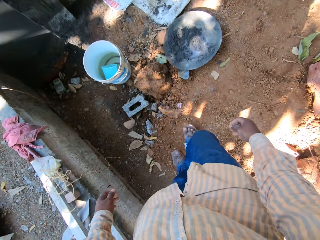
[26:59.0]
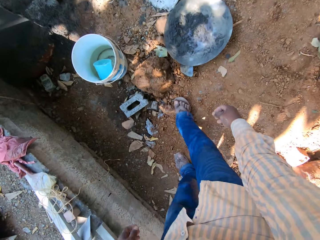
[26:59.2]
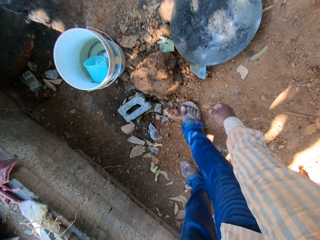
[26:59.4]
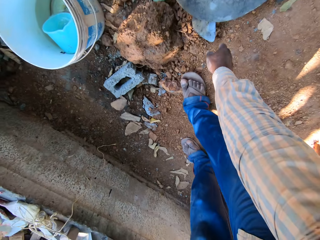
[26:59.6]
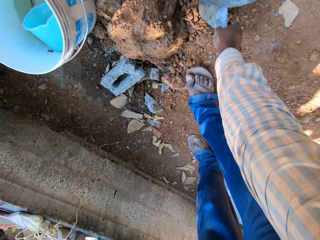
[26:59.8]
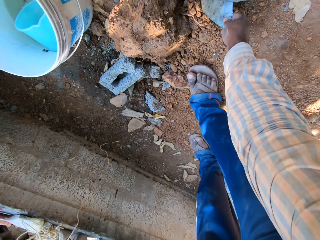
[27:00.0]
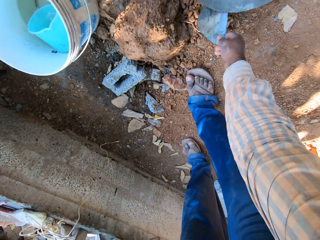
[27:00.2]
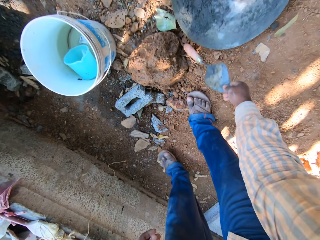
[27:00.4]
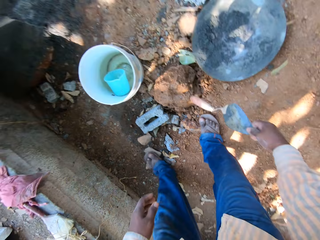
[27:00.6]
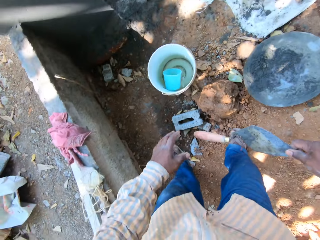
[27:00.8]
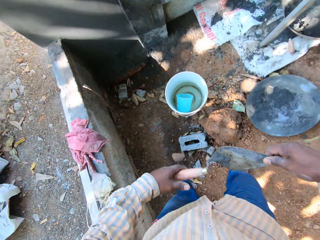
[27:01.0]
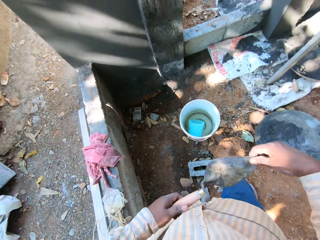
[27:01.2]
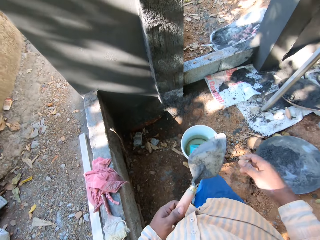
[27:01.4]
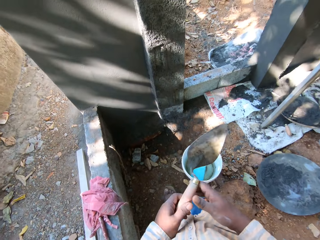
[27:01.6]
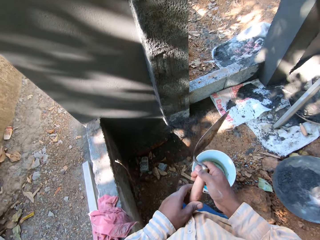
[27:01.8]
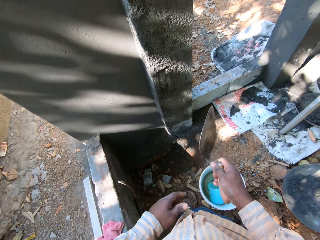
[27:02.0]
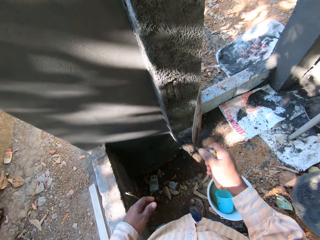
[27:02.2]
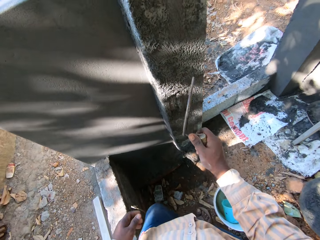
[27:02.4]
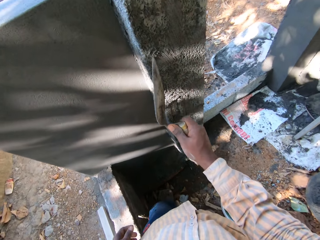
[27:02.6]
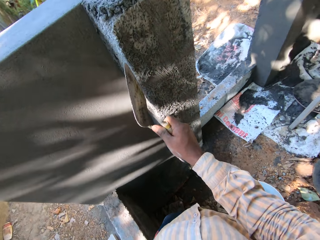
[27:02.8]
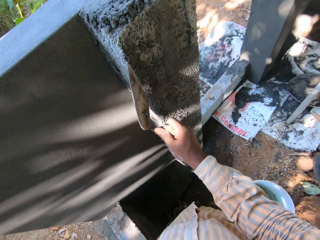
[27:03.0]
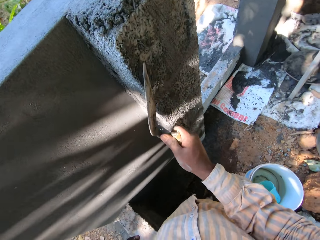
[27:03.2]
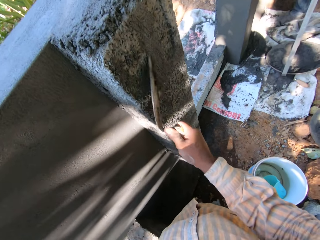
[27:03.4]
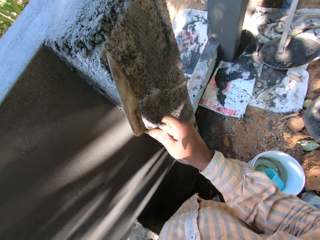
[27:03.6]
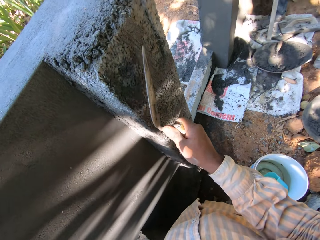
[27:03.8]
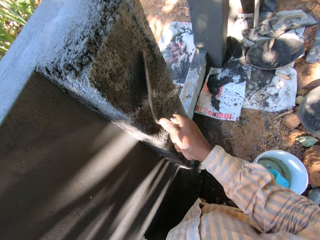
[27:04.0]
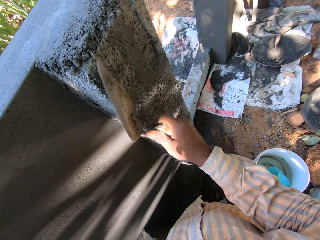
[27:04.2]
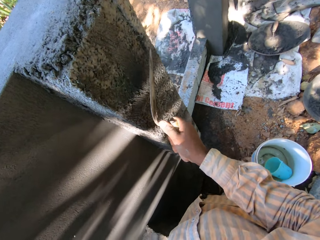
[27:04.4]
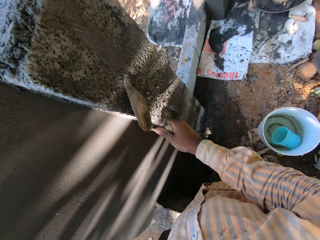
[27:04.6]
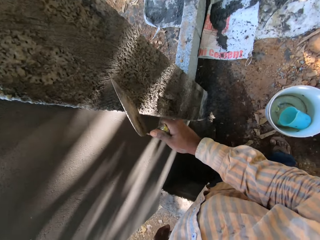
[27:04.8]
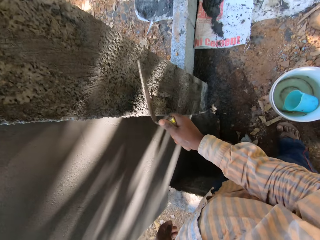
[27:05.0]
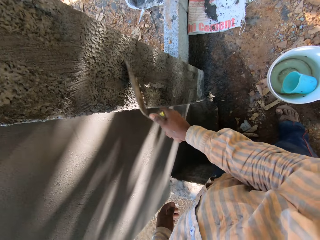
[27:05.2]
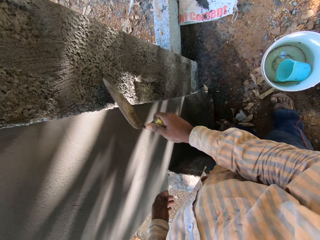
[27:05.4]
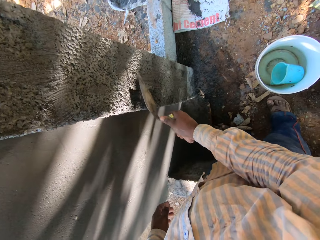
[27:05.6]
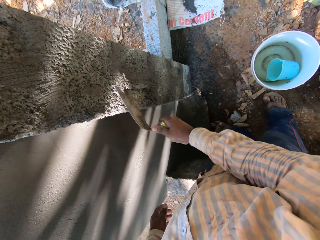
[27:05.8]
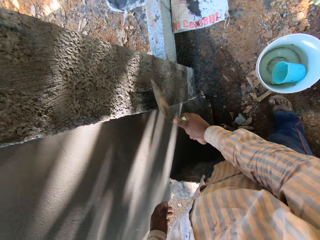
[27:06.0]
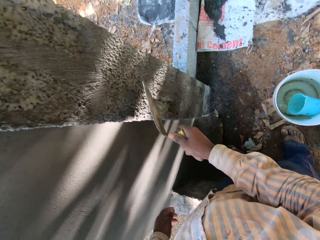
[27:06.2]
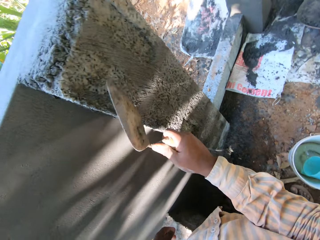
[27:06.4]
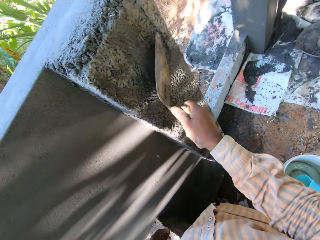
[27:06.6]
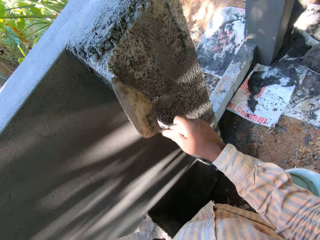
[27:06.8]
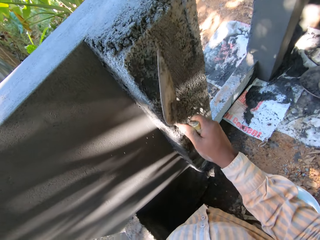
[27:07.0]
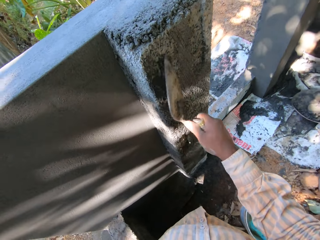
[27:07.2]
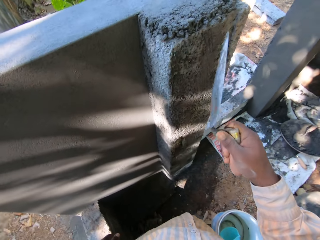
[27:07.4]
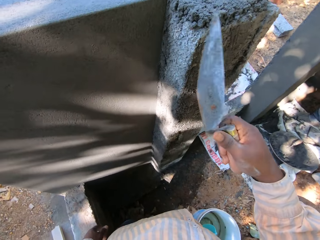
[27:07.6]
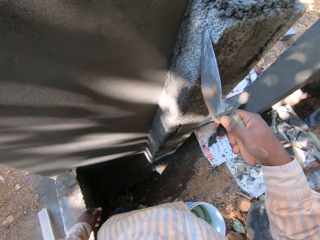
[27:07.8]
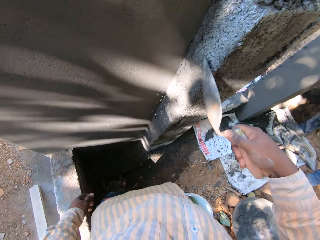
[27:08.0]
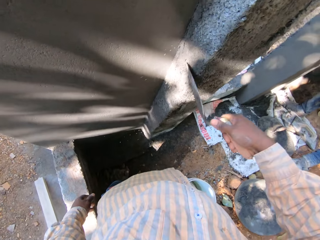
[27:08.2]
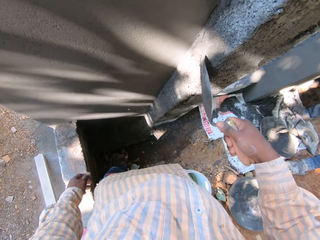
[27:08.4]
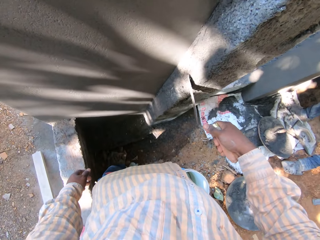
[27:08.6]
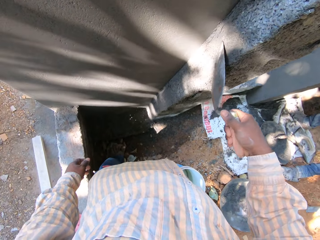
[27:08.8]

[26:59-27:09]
The camera wearer picks up a hand trowel from the ground with his right hand. He places the hand trowel from his right hand to his left hand. He holds the trowel. He places the hand trowel from his left hand to his right hand. He scrapes the pillar with the hand trowel in his right hand. He rubs off the mixture.

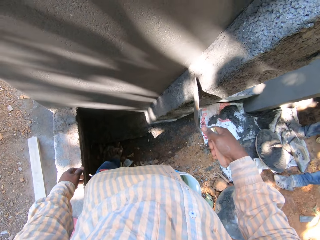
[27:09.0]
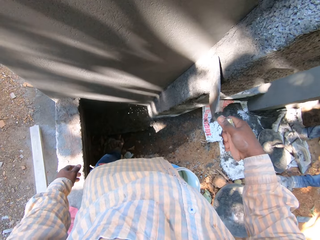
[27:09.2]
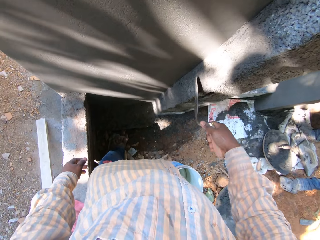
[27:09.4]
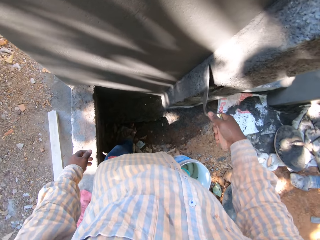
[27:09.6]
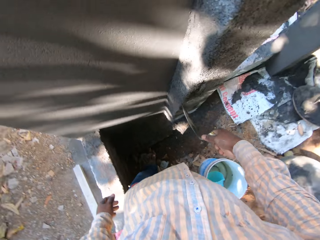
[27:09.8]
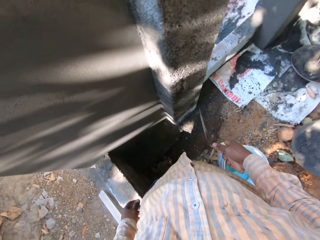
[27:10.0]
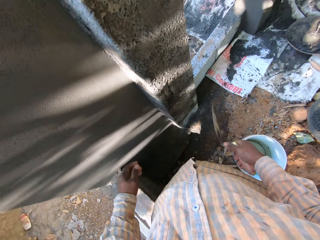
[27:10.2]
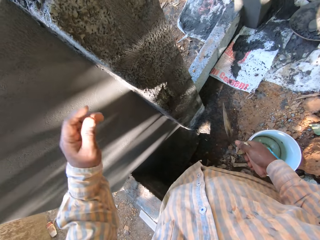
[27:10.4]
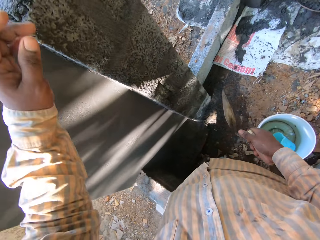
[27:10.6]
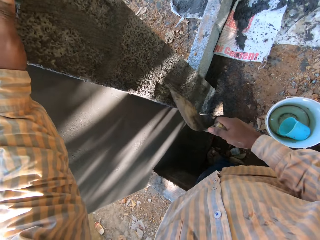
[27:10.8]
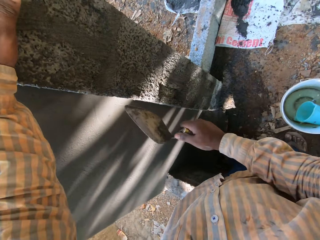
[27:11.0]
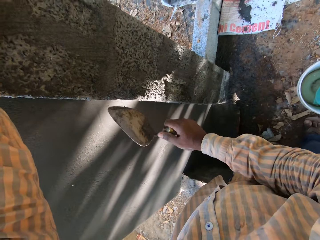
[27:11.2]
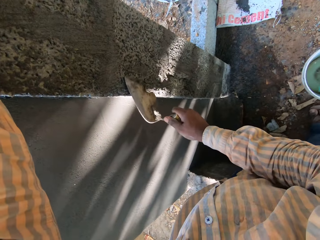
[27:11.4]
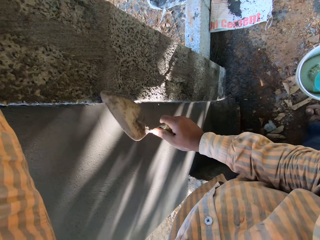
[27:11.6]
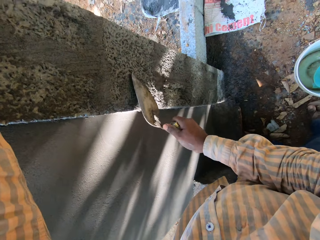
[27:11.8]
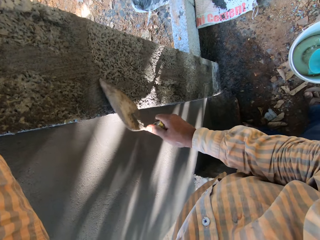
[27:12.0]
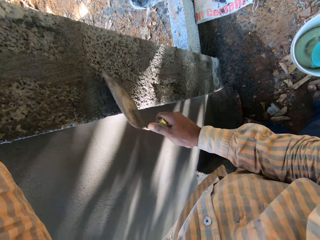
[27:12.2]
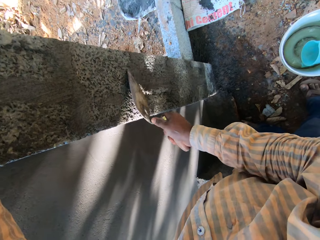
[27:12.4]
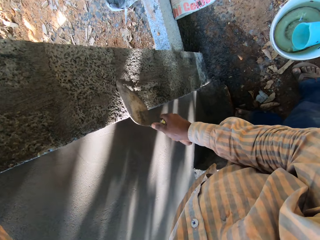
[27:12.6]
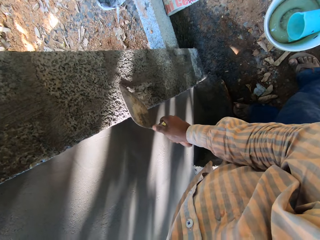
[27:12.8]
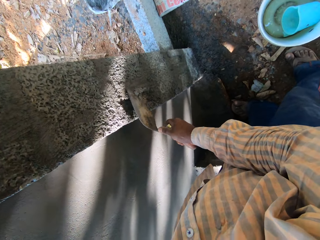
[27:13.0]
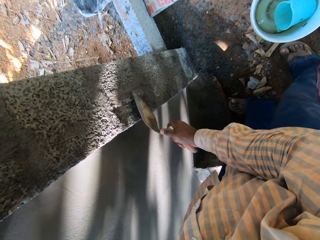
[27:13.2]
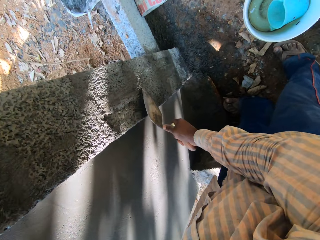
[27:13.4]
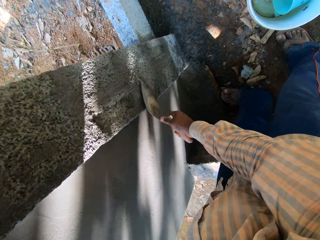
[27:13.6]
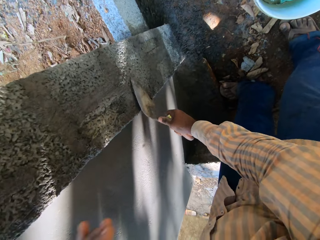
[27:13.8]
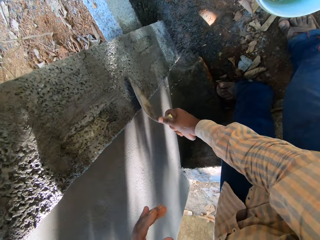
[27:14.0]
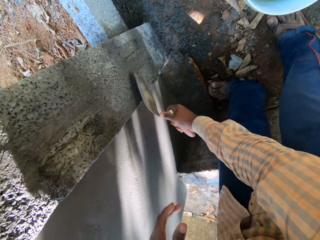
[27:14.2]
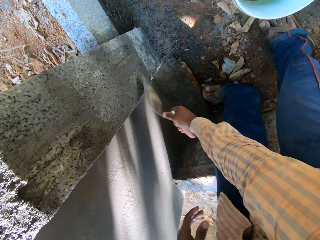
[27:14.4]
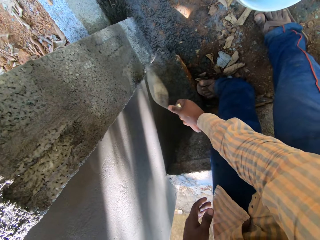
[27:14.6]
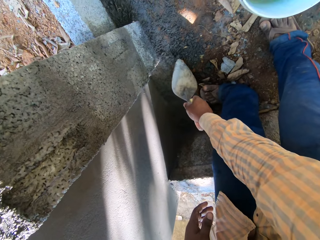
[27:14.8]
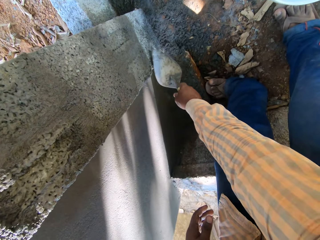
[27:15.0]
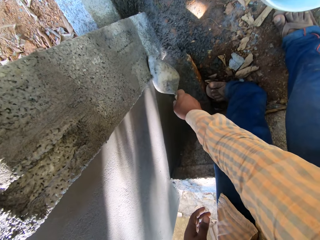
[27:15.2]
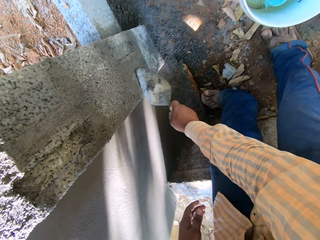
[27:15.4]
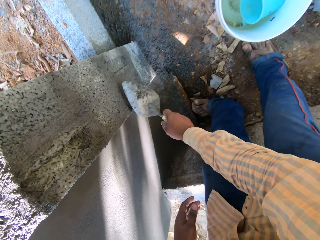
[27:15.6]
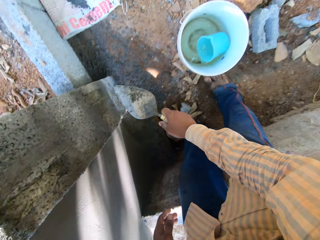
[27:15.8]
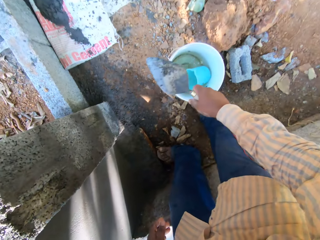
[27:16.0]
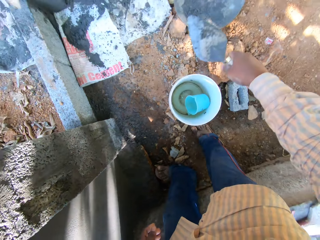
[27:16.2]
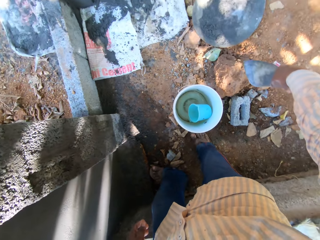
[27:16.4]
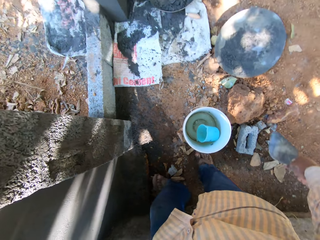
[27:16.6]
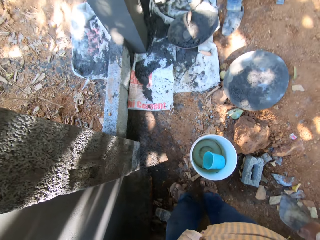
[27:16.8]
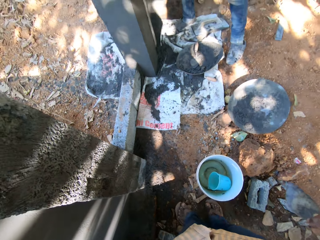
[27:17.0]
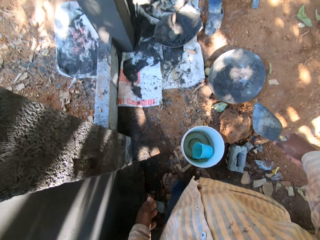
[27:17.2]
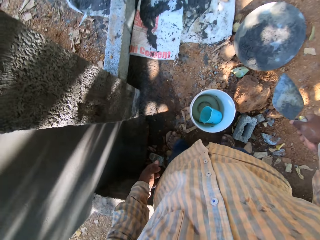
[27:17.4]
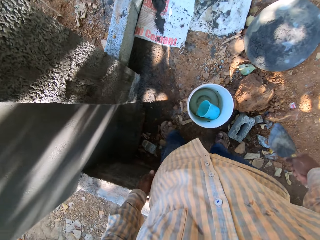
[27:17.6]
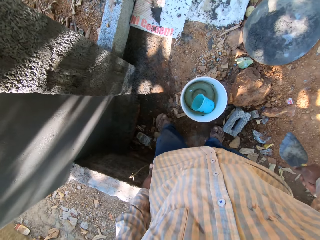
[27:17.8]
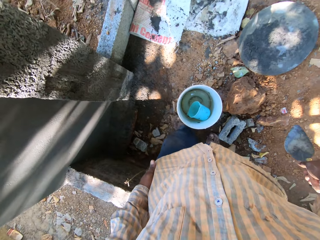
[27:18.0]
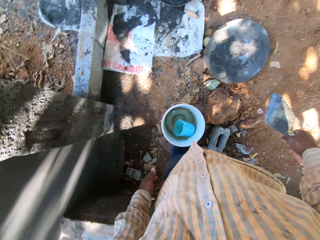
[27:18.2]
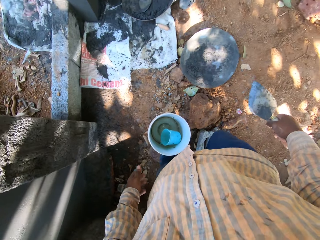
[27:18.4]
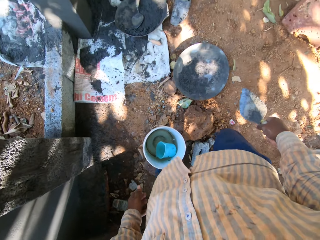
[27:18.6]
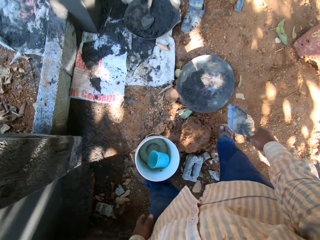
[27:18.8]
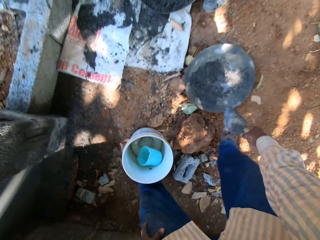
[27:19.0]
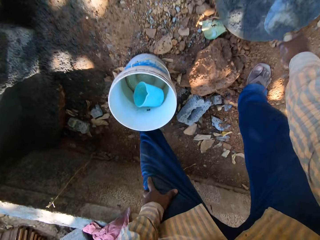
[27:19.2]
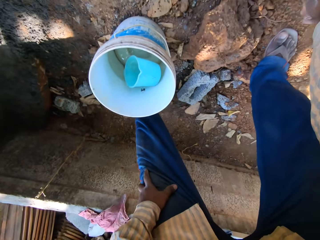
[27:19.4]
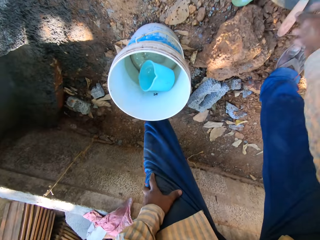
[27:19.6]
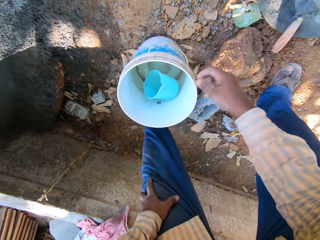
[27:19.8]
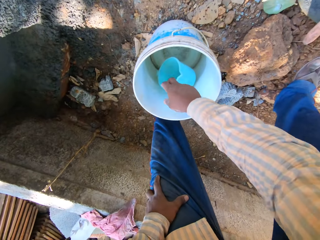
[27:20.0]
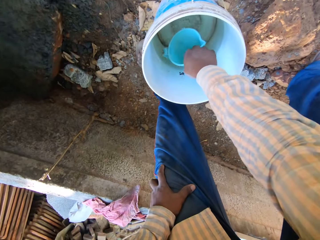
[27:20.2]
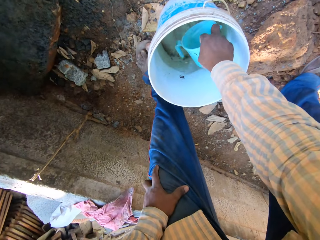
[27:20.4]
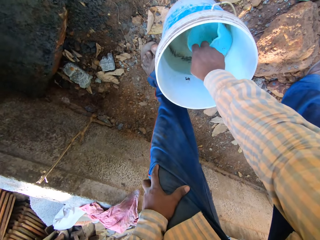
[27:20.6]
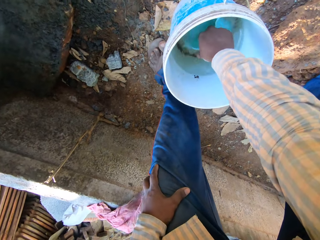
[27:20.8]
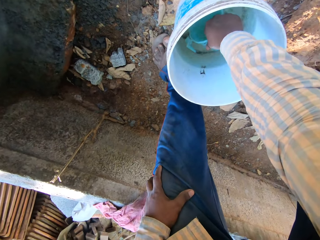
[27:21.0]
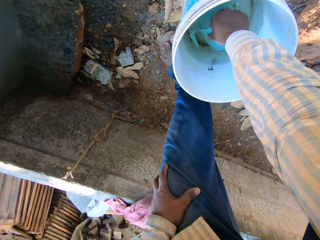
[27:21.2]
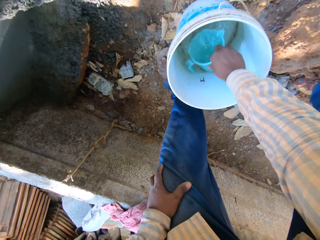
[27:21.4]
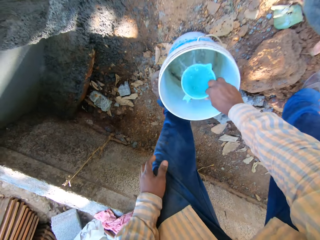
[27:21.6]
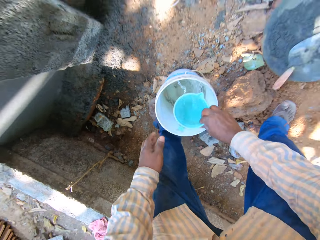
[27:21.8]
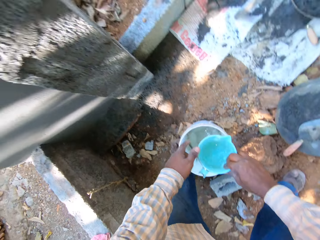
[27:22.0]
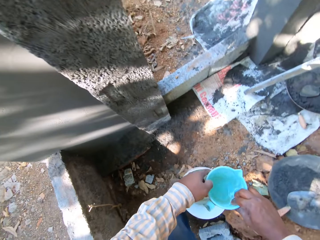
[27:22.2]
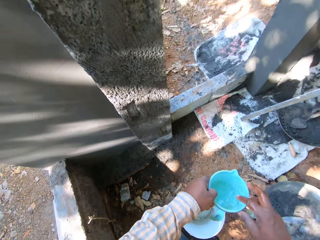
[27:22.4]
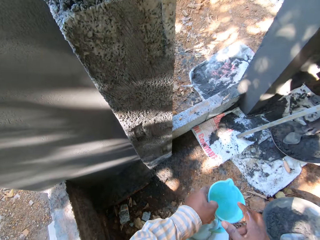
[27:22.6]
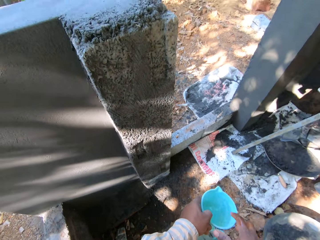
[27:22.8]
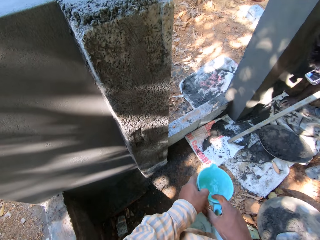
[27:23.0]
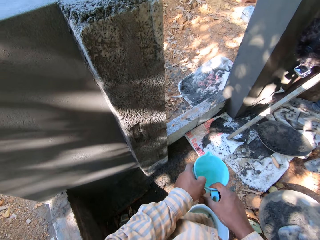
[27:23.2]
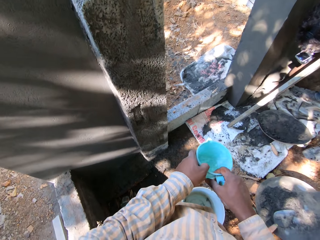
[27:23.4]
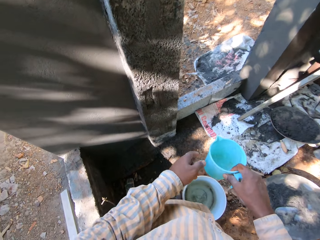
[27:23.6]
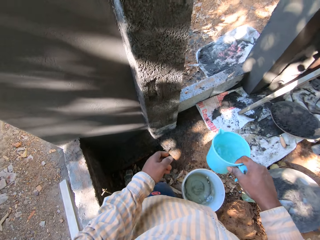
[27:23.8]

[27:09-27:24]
The camera wearer holds the wall. He rubs off the wall with a trowel. He drops the hand from the wall. He scoops the cement on the wall. He throws the cement in a tin on the ground. He stands up. He looks around. He walks around. He bends. He places the hand trowel in a head pan on the floor with his right hand. He takes a jug from a bucket. He takes water from the bucket on the ground with a cup in his right hand. He stands up. He holds the cup with both hands. He holds the cup with his right hand.
